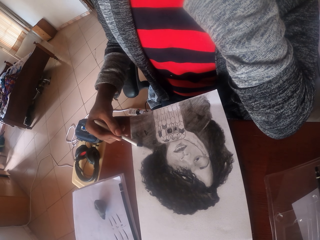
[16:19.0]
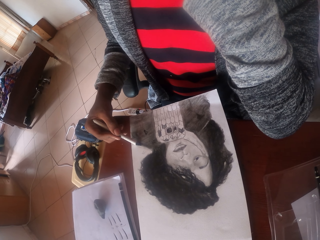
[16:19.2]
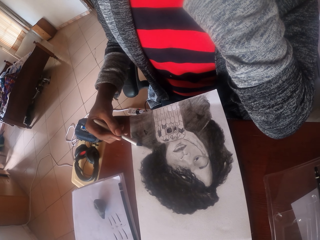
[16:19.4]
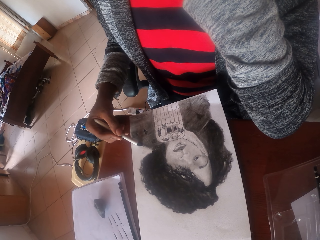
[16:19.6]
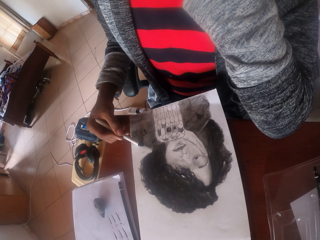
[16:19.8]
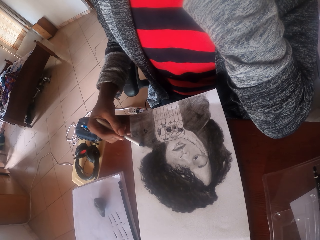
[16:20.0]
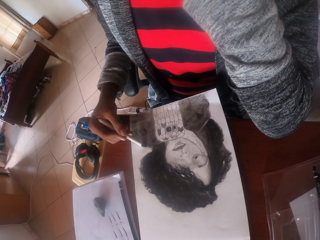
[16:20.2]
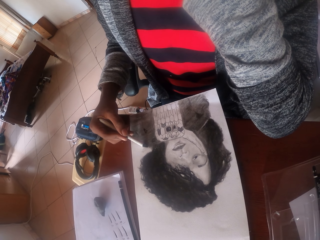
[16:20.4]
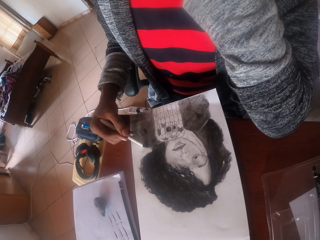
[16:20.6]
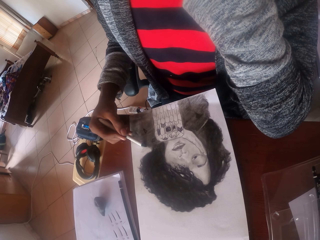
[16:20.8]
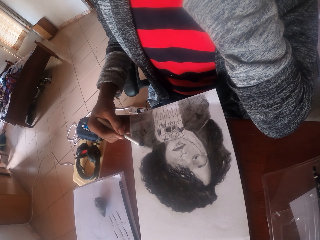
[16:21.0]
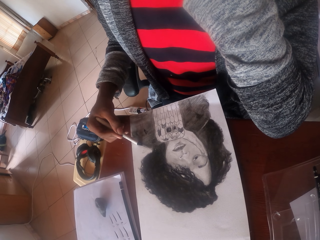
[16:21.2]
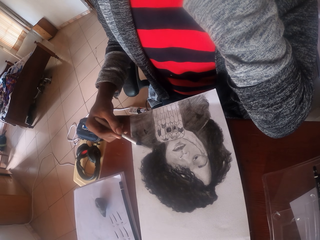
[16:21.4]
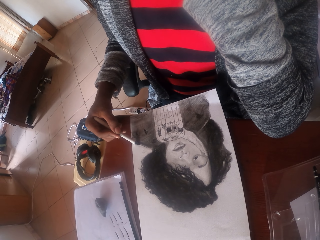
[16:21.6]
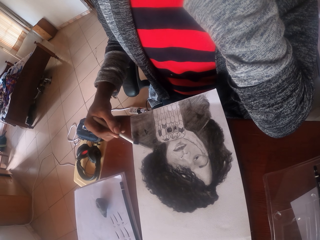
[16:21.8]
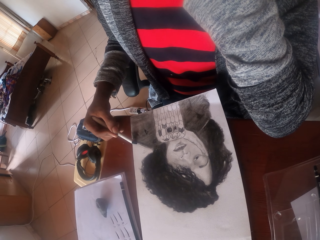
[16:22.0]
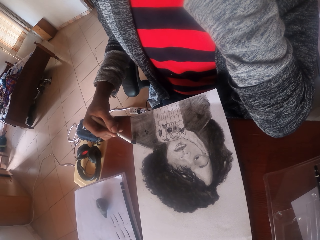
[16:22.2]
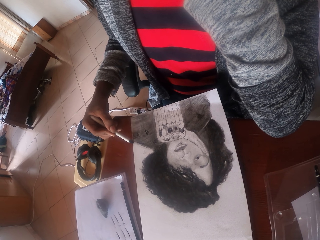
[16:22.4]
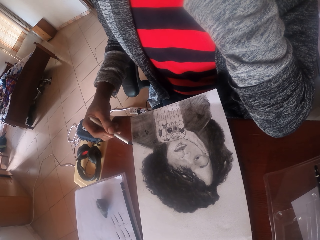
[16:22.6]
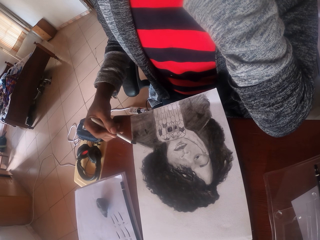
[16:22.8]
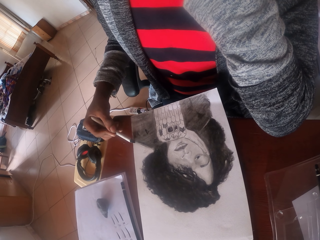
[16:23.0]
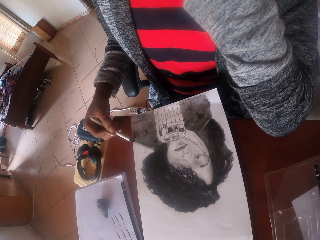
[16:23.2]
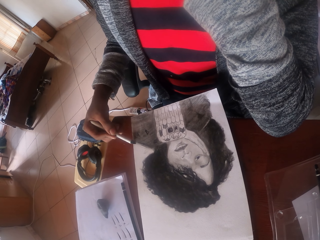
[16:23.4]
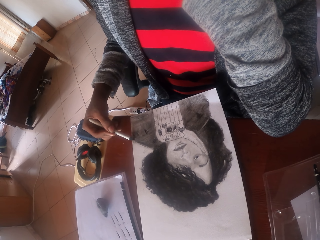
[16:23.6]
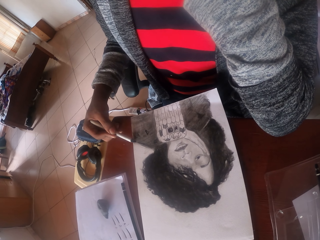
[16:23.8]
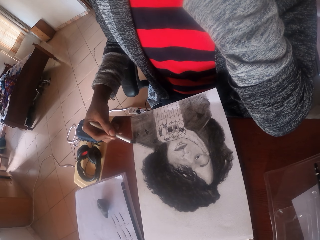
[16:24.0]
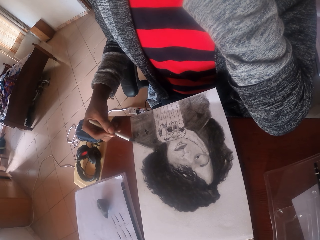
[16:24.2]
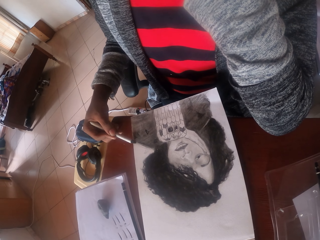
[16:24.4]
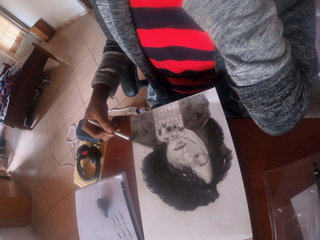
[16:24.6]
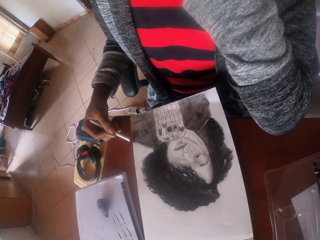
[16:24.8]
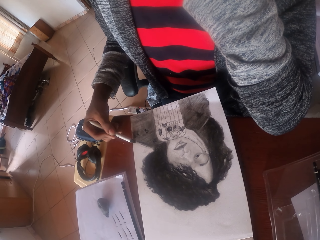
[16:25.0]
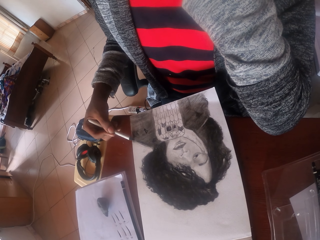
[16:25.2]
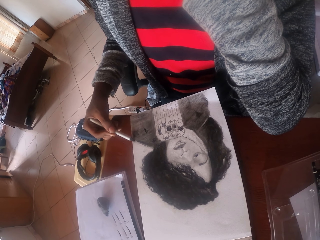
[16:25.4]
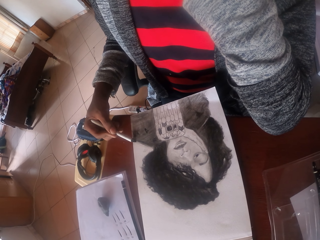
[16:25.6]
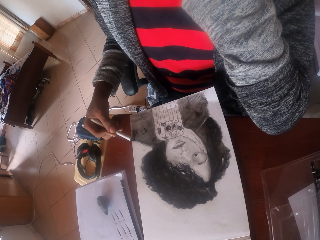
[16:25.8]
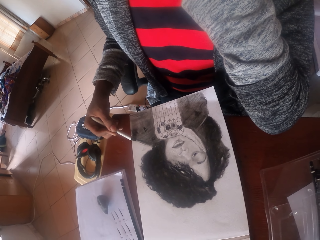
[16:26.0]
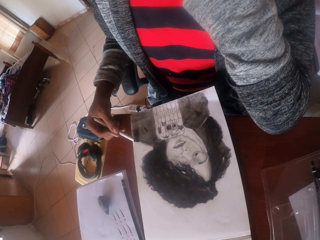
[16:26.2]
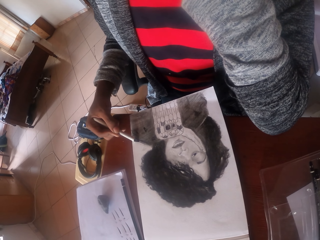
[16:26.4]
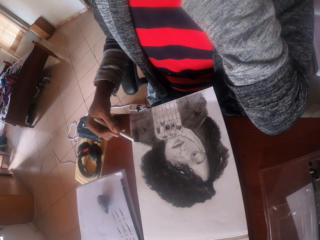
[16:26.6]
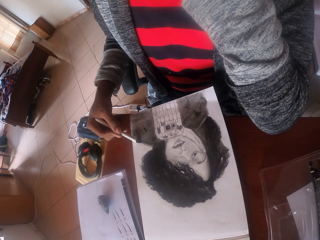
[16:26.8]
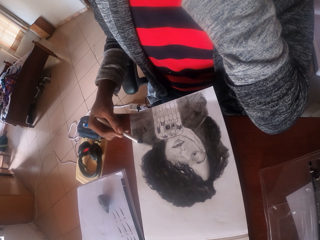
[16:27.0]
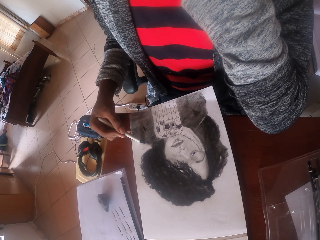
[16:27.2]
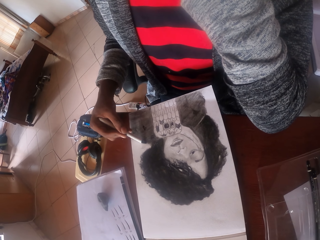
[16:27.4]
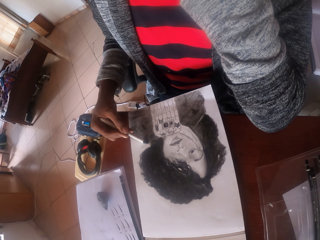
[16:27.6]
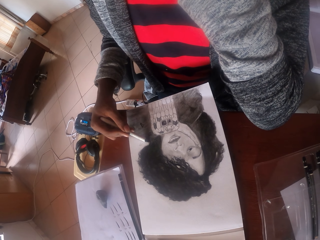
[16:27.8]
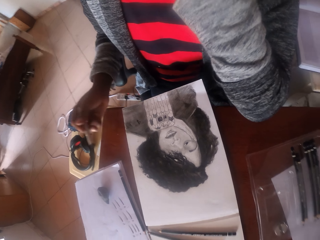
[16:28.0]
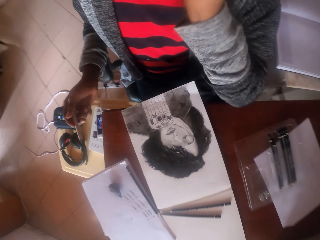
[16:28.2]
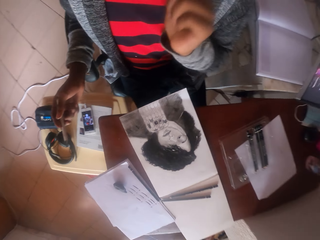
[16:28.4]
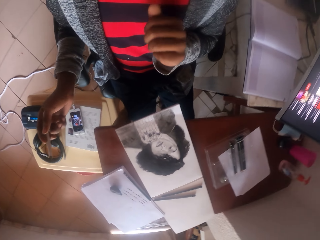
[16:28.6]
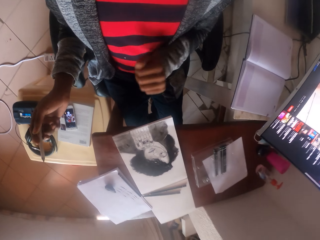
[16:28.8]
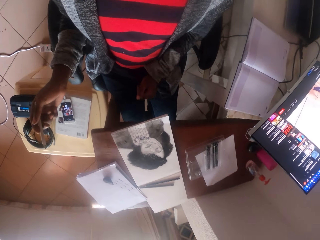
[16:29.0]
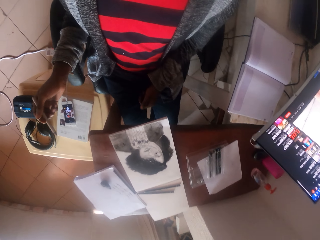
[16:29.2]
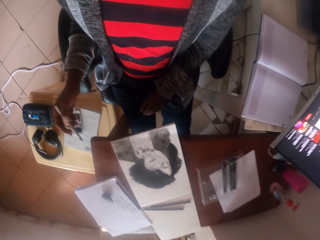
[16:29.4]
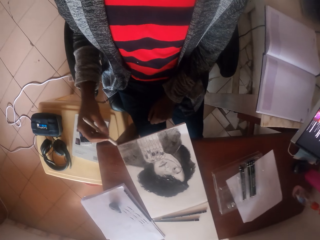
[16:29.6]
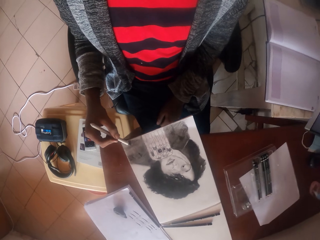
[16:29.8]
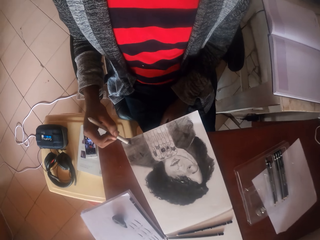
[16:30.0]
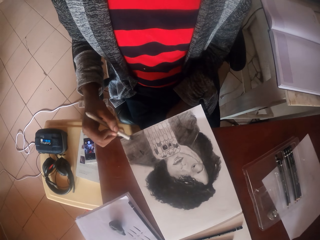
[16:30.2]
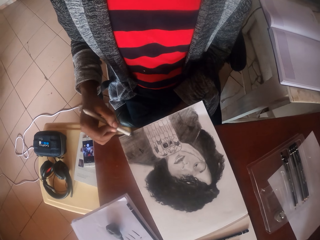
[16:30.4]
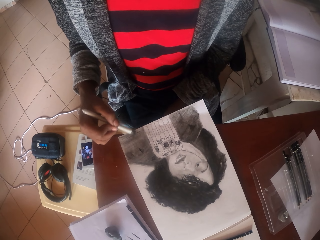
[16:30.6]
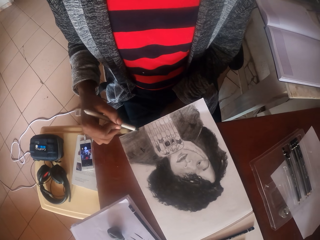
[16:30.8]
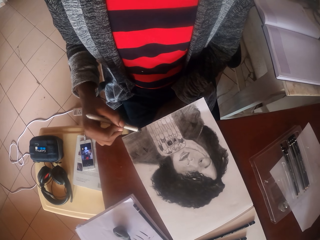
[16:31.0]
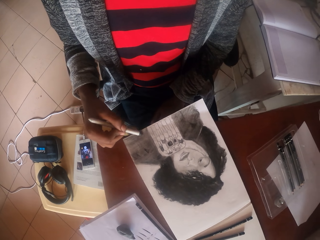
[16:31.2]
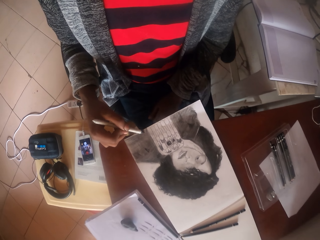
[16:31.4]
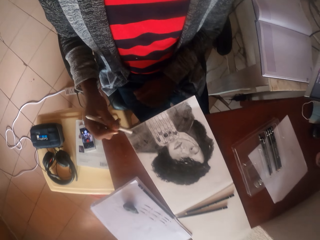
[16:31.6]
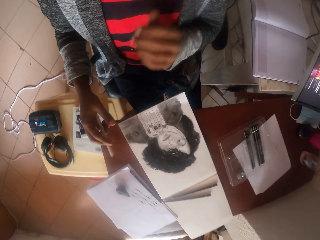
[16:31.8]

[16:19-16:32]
The camera wearer looks at the drawing. They color the drawing.

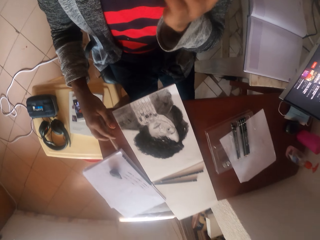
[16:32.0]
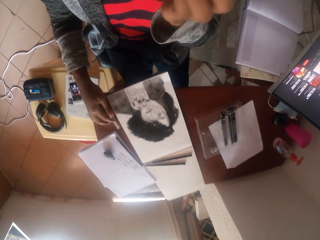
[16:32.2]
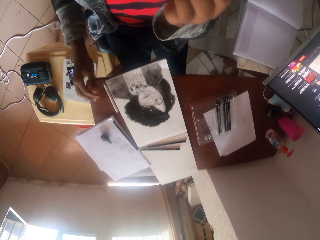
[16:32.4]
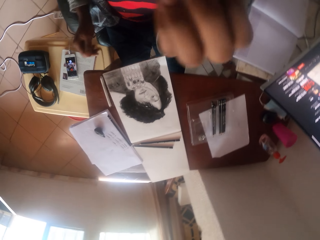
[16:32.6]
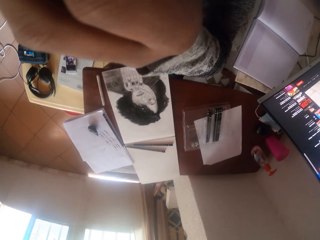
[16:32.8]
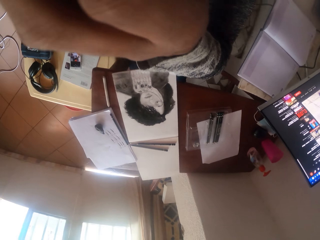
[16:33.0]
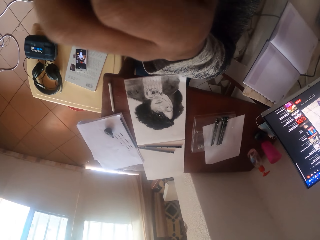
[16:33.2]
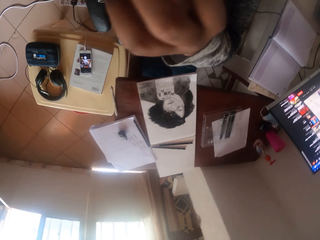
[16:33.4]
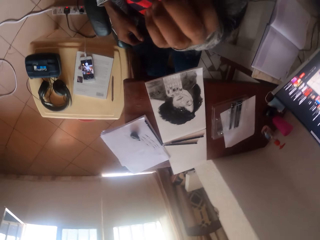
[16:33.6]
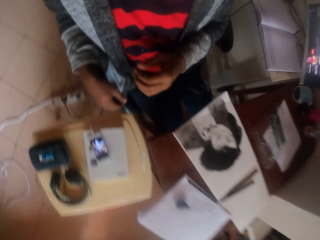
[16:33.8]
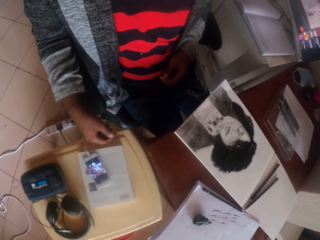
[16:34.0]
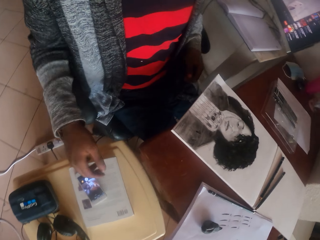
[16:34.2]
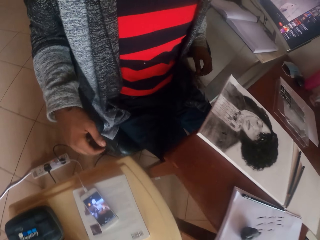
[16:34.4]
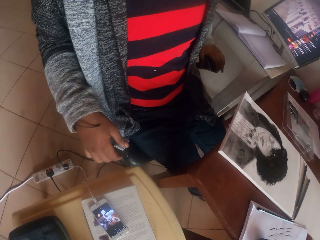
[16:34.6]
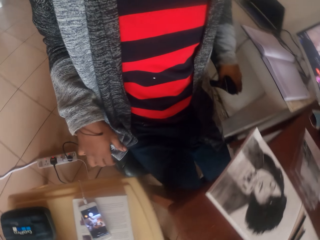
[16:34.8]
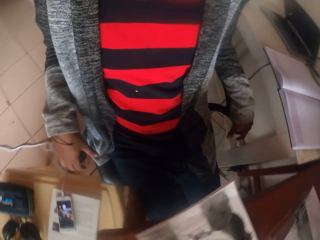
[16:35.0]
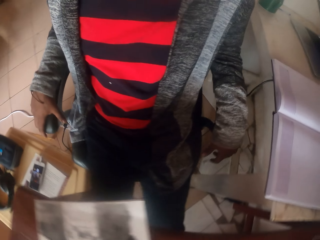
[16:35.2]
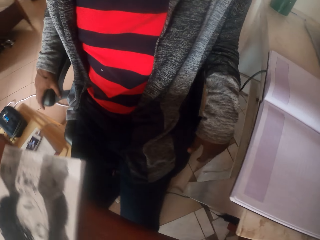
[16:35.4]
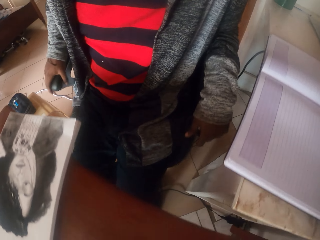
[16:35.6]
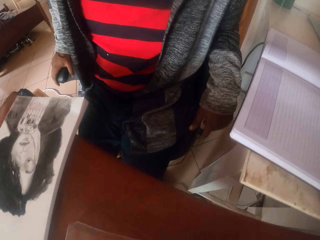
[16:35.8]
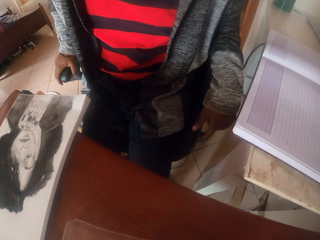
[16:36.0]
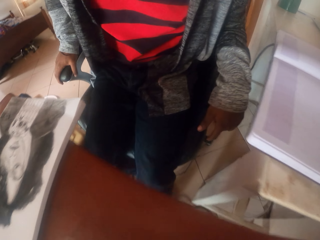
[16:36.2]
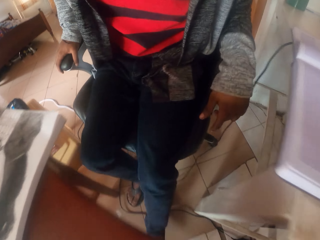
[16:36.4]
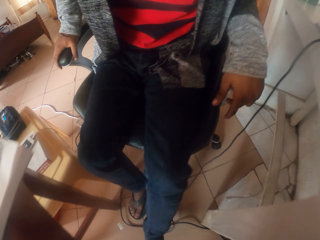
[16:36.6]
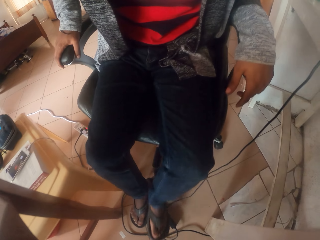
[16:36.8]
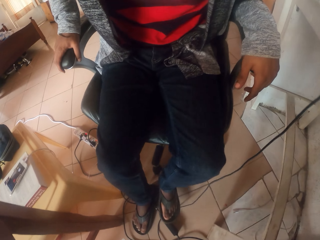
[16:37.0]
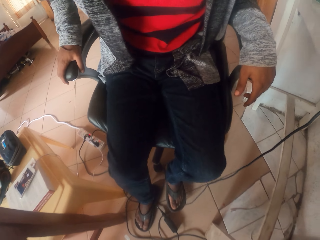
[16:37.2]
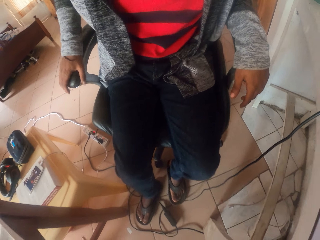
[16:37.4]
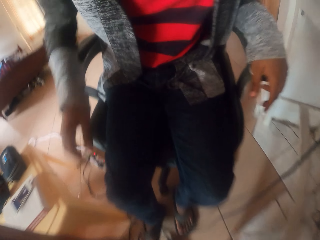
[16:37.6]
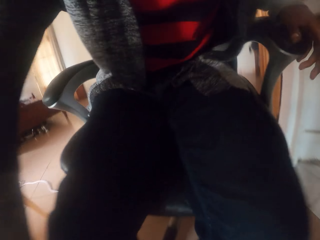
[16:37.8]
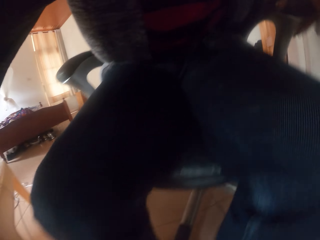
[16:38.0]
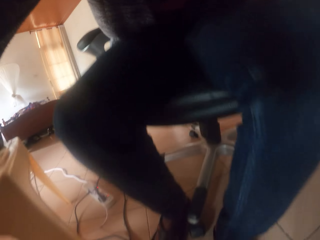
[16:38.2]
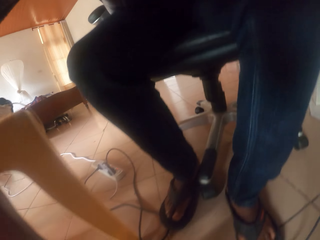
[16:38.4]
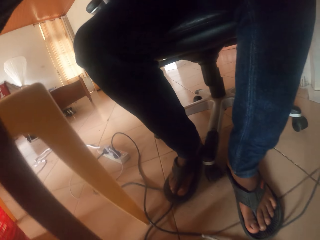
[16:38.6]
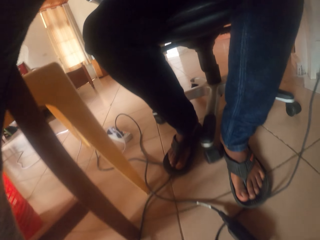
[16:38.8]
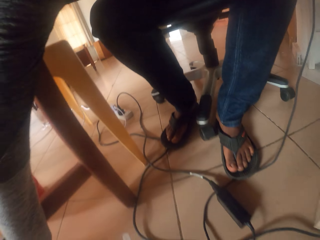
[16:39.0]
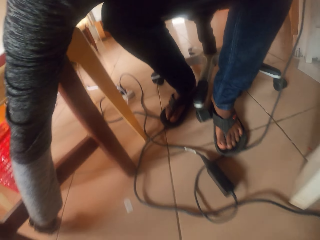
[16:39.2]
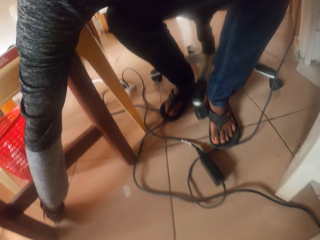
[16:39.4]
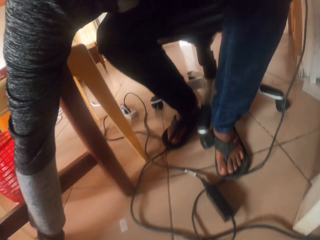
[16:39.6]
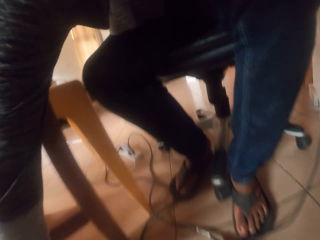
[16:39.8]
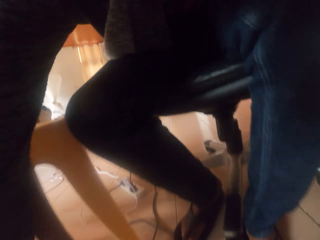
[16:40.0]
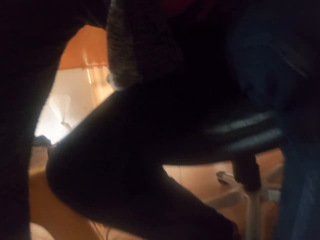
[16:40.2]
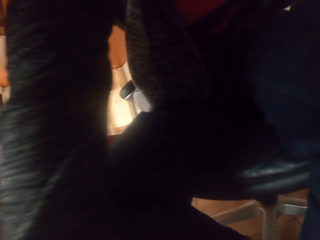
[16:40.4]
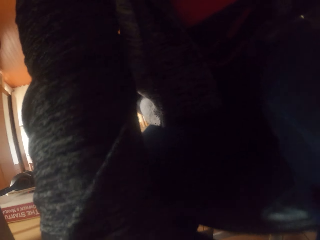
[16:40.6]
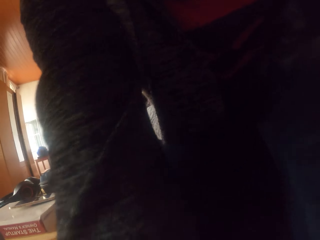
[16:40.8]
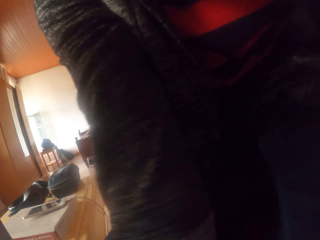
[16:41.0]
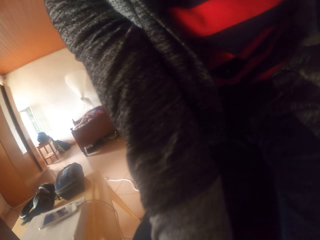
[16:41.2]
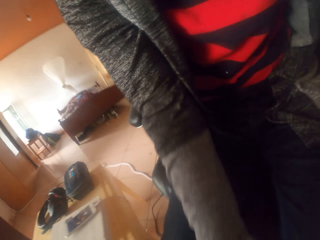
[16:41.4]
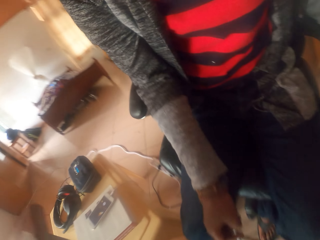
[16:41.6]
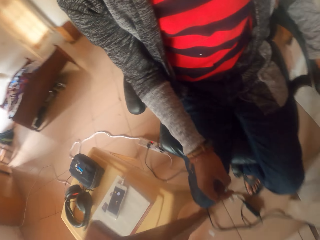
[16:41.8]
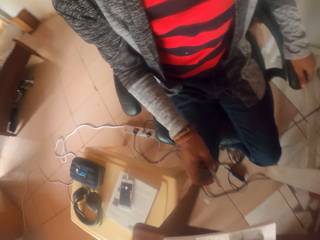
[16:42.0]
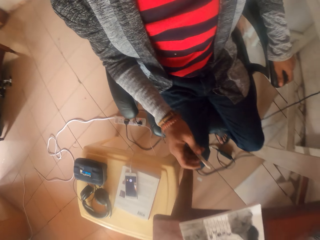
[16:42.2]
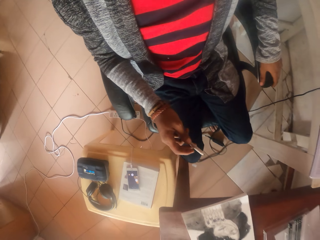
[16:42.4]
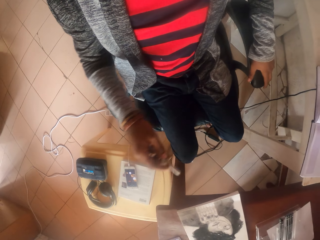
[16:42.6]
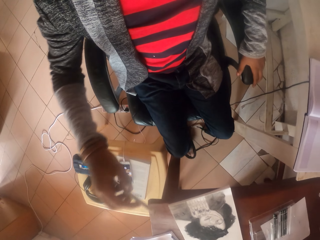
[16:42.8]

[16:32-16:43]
The camera wearer drops the coloring pen on the table. They raise their hand up. They stare around. They move behind. They collect the coloring pen. They look down.
